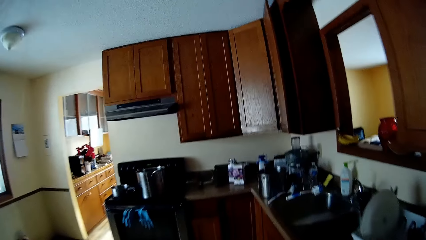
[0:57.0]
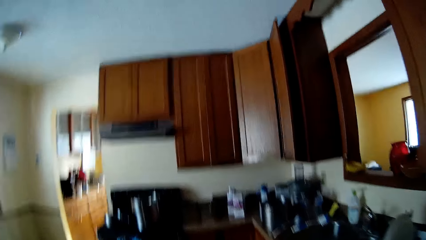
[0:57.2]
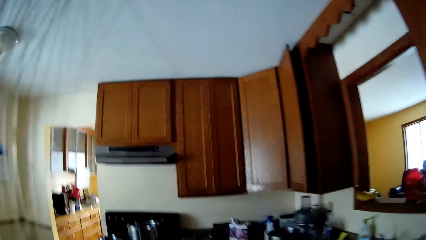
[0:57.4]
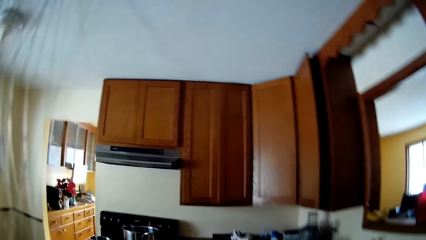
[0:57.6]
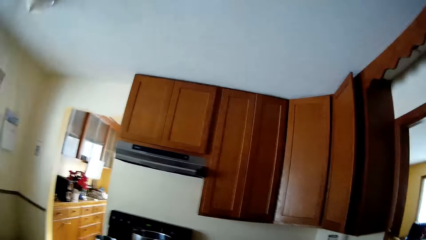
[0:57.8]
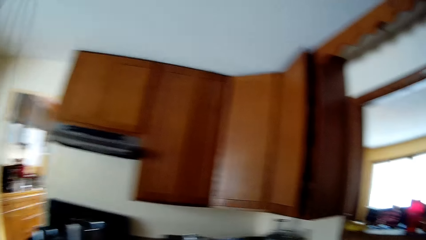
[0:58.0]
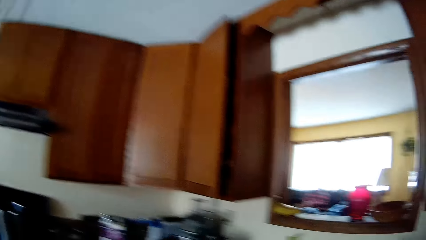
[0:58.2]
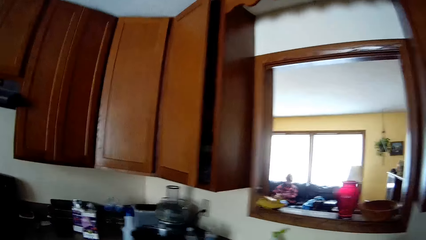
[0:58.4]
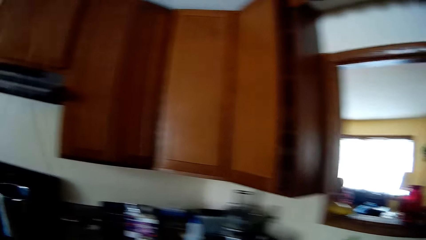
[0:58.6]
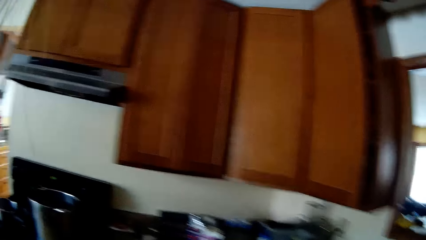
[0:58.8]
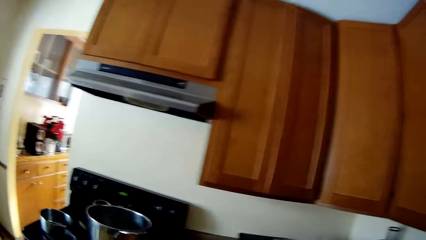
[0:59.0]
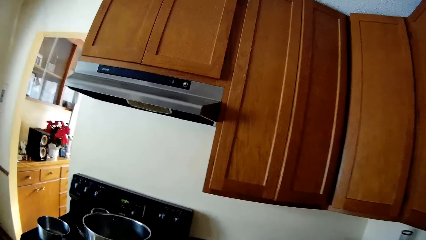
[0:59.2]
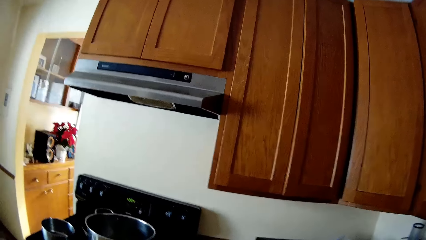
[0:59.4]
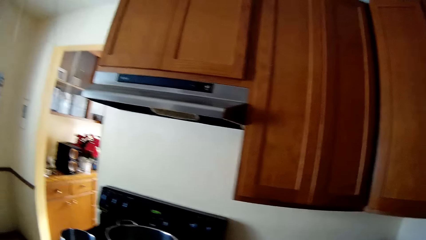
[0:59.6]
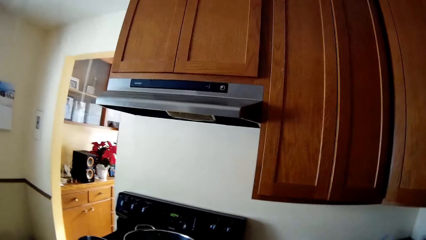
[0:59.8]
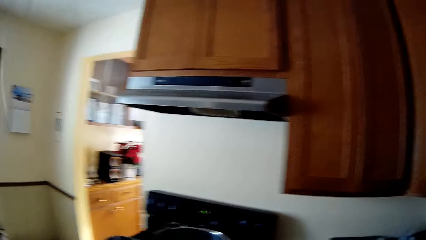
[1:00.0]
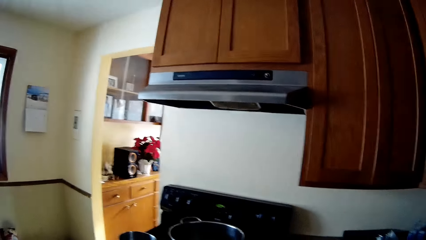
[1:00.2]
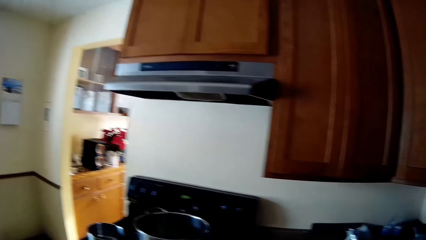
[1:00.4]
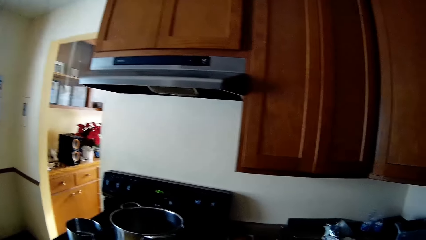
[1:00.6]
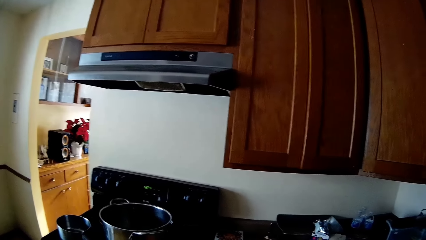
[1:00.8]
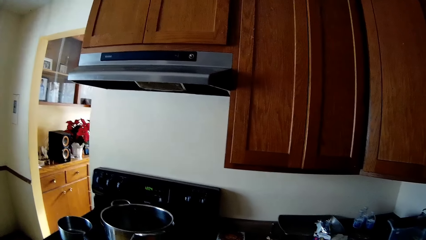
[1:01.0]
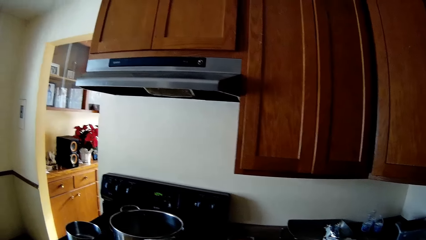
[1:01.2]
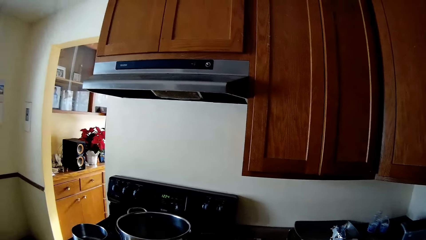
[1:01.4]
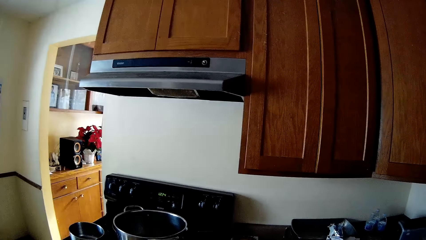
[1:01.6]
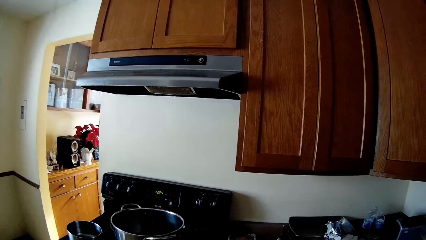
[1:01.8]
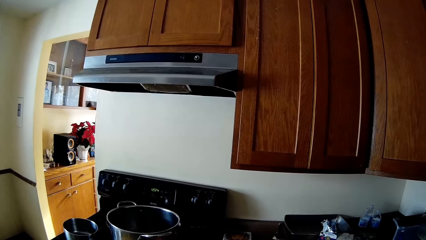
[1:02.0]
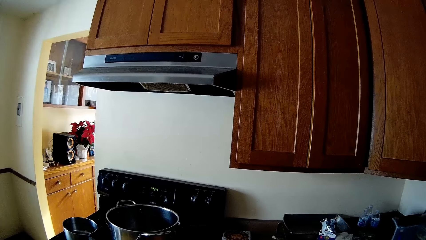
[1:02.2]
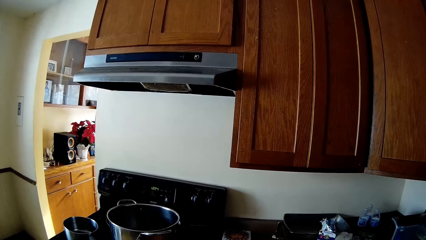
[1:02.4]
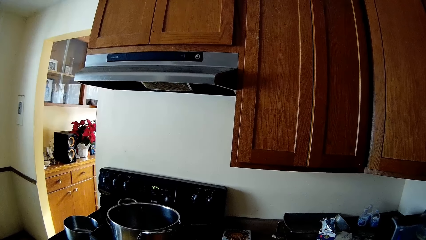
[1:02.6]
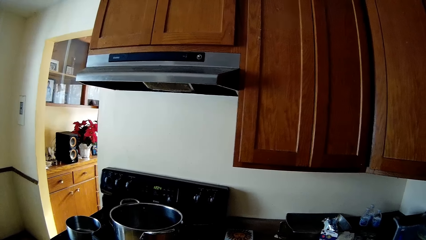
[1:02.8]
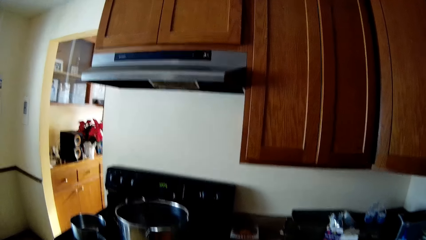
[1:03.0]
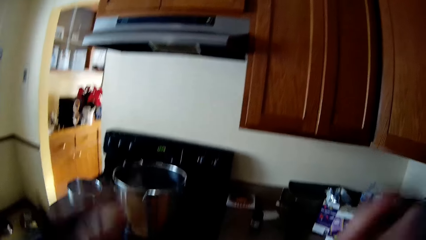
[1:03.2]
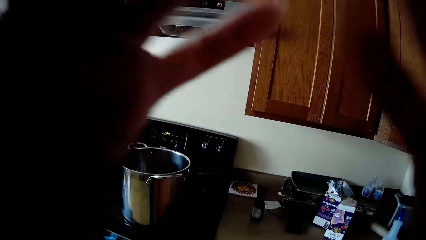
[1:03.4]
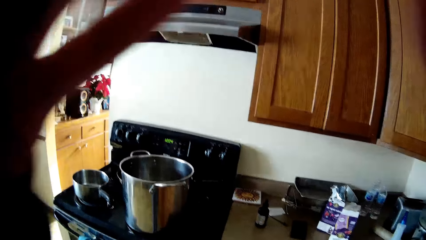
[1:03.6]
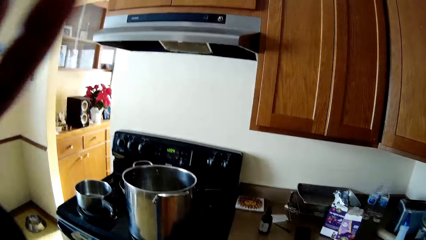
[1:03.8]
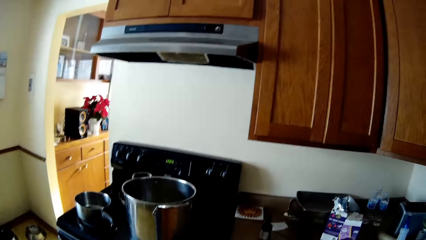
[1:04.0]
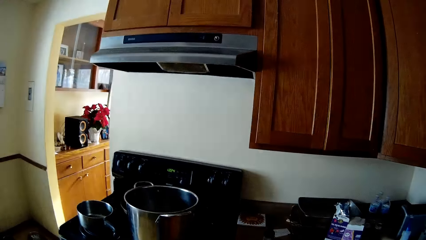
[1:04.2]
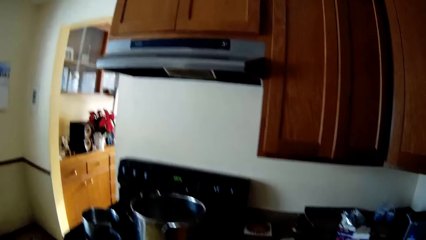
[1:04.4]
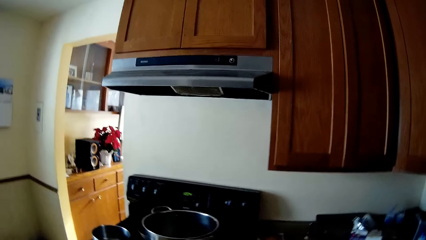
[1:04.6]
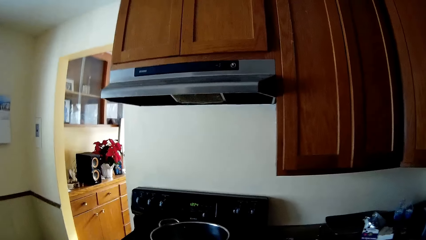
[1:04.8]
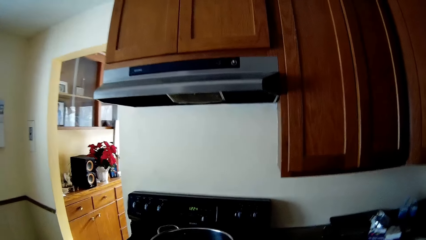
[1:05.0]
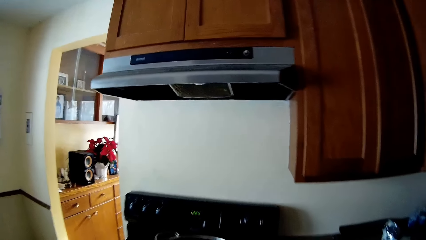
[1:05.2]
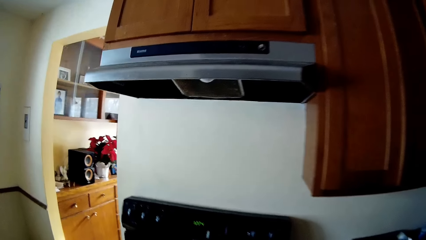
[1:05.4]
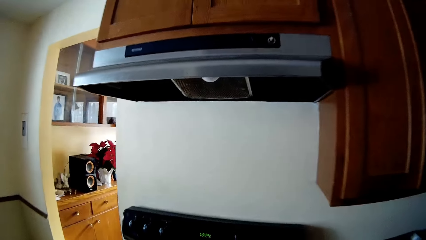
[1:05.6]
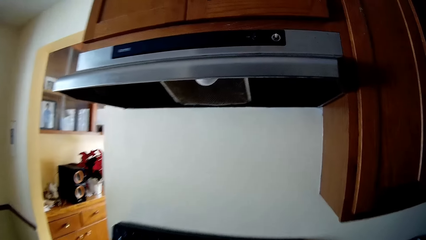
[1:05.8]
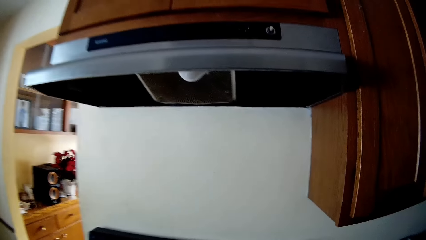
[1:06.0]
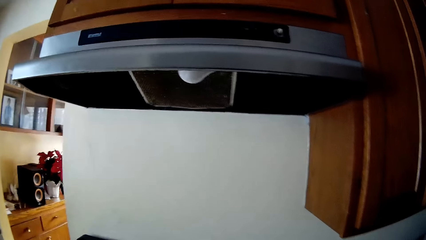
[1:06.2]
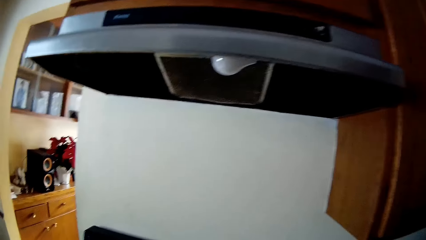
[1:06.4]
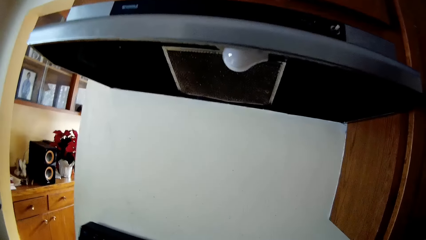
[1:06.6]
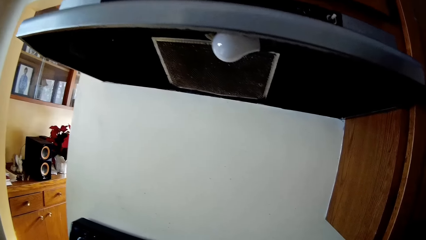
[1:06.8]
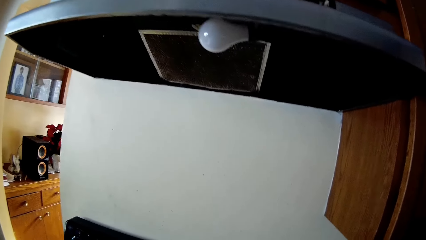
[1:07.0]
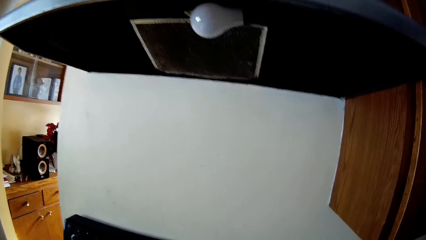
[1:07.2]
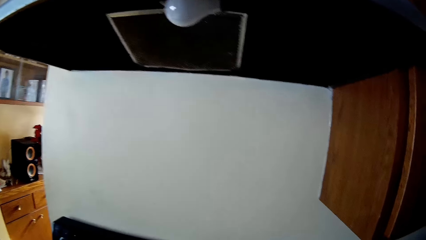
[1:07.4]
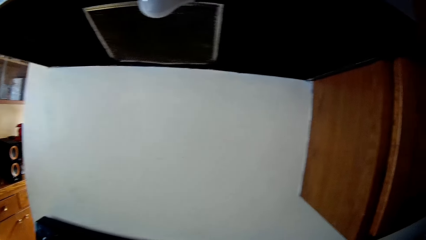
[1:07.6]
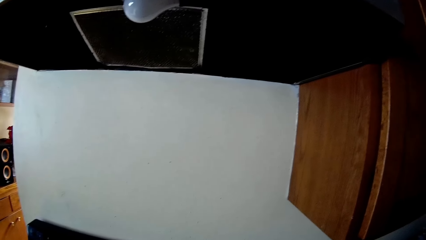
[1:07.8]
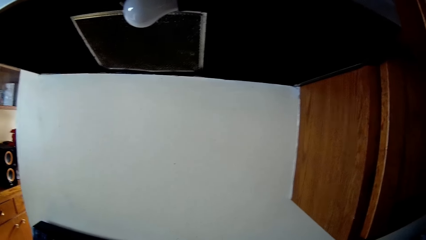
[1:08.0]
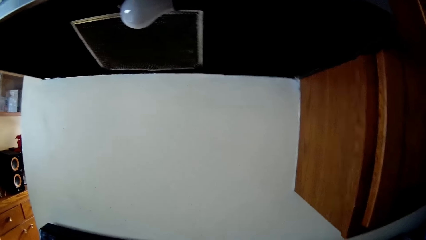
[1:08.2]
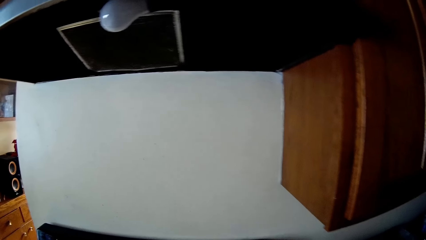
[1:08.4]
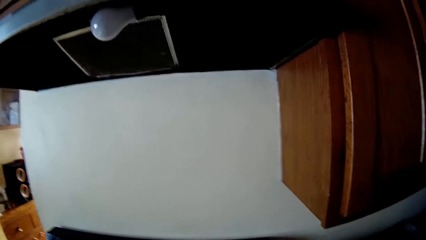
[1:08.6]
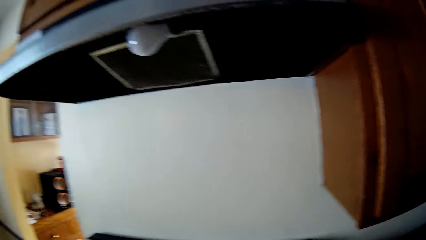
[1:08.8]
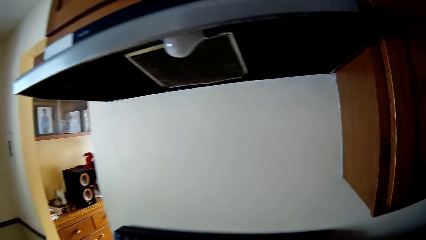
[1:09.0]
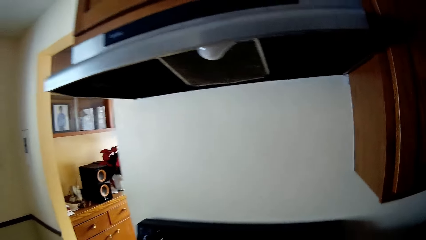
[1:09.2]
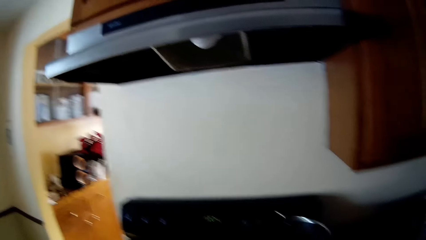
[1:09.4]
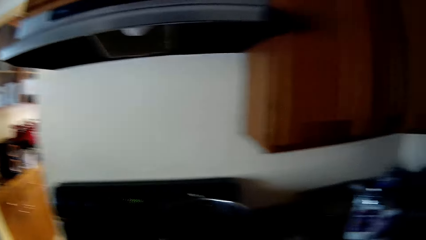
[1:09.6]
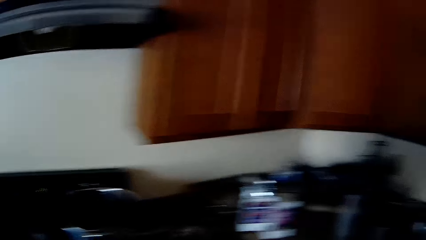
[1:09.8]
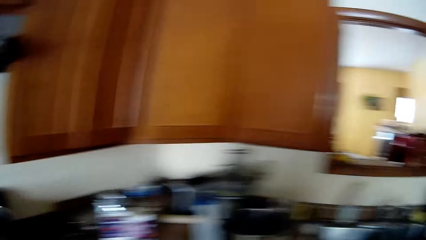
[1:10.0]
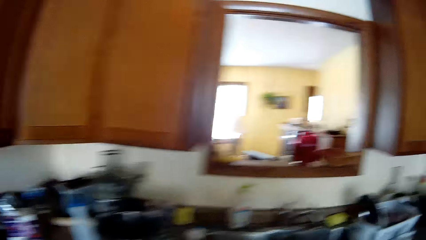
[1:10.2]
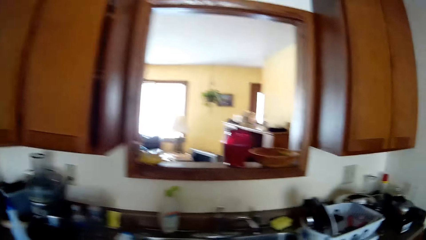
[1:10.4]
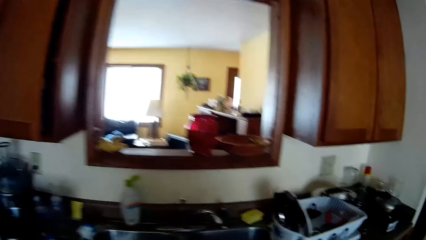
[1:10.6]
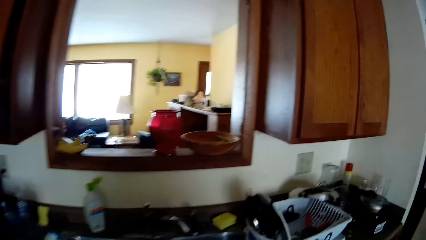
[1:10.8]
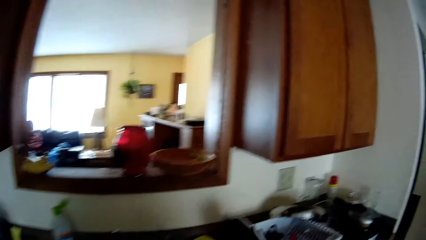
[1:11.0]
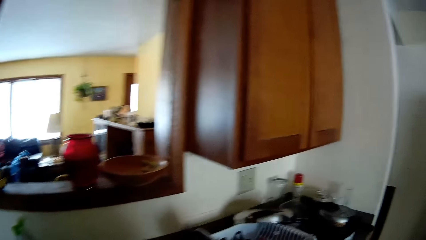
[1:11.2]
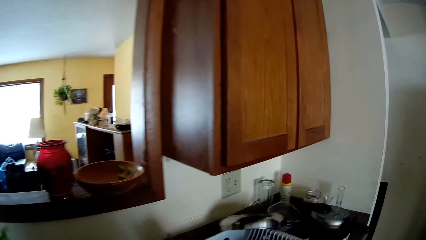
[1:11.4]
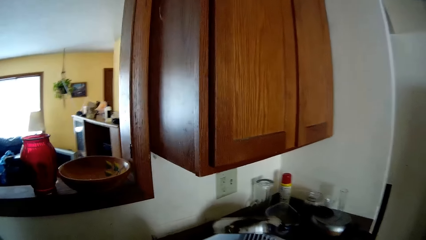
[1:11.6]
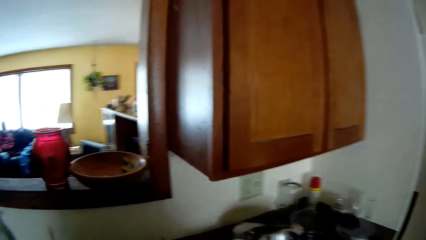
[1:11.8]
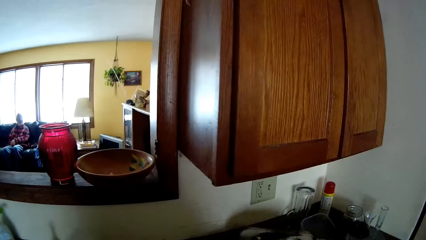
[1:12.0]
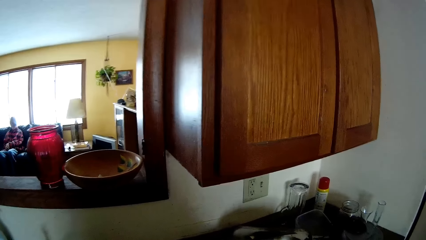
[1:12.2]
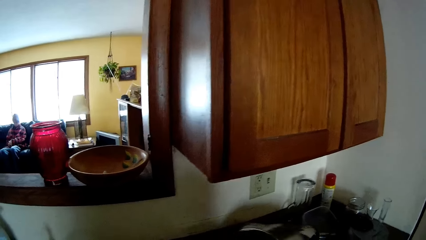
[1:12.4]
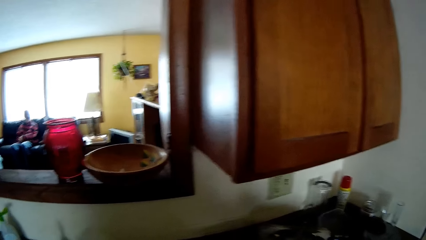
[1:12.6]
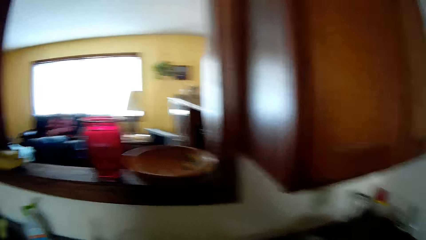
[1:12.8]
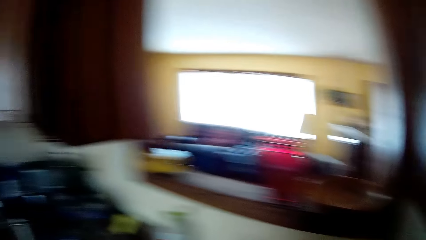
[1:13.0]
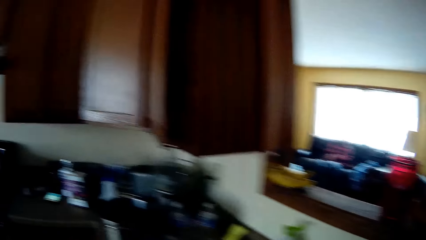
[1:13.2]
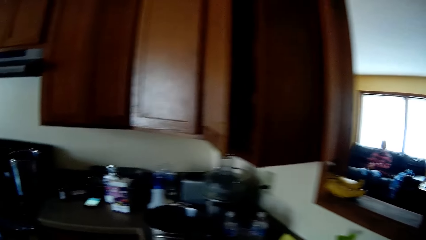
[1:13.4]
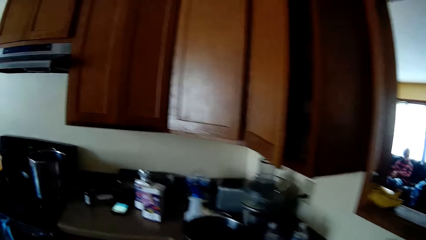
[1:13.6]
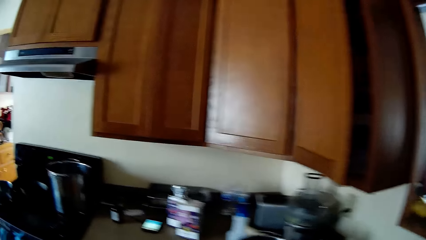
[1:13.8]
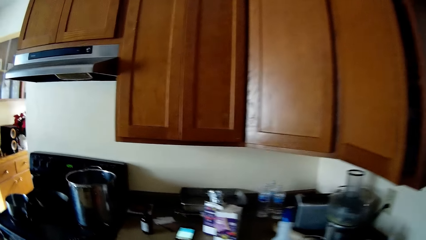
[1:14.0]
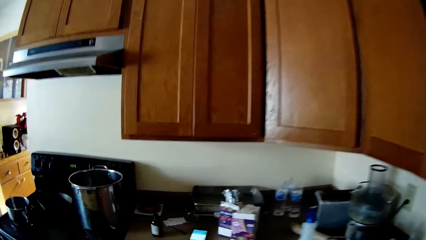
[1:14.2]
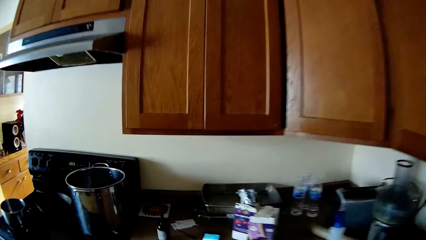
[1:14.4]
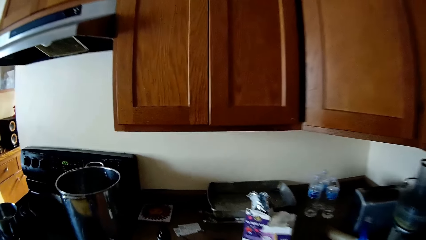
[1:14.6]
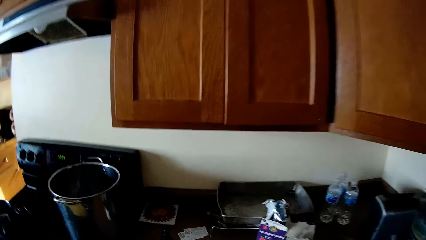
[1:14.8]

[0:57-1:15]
The camera wearer raises hands. They move around.
